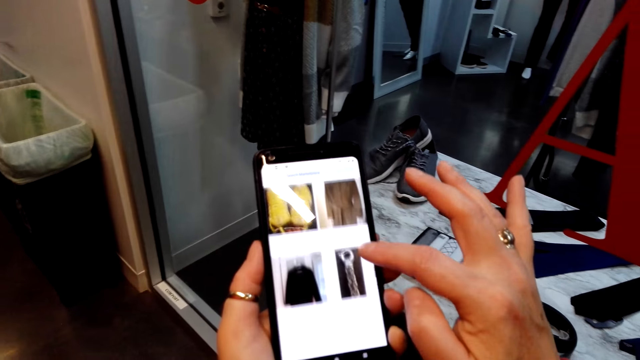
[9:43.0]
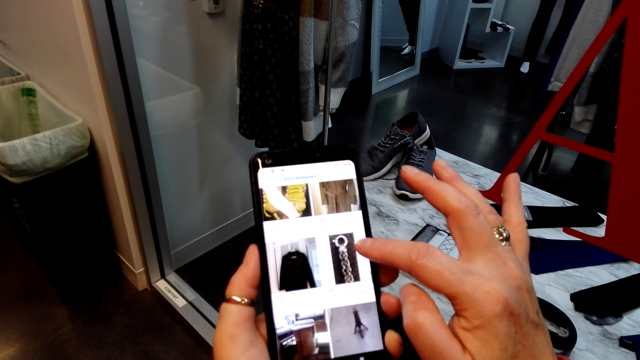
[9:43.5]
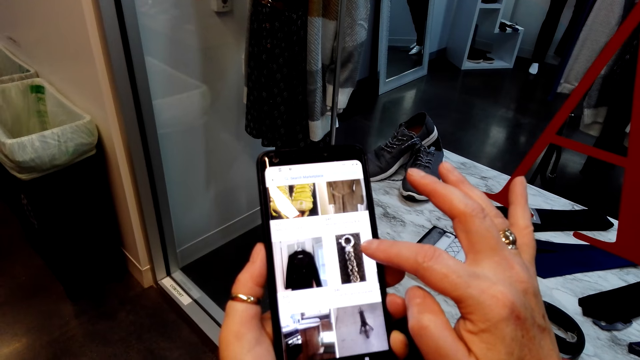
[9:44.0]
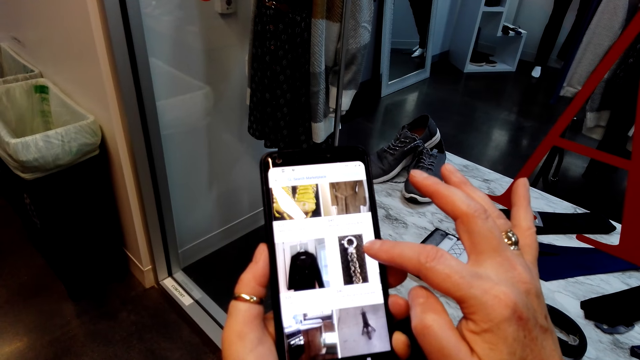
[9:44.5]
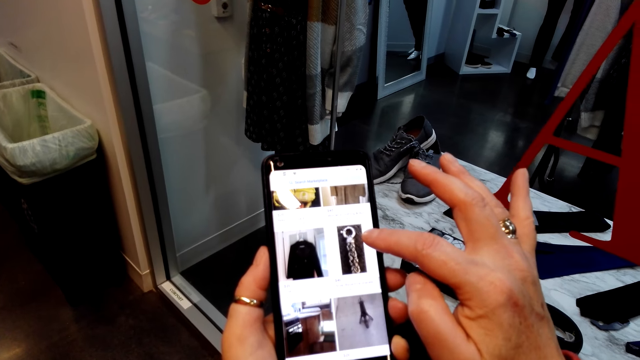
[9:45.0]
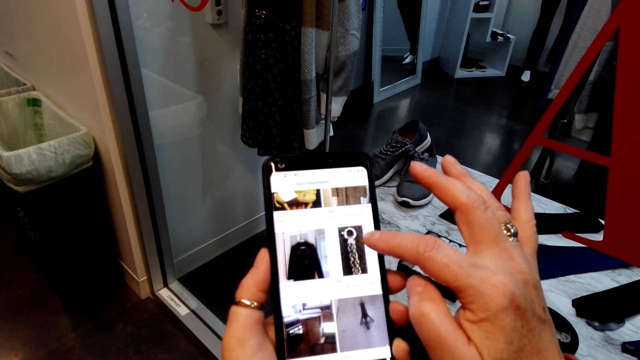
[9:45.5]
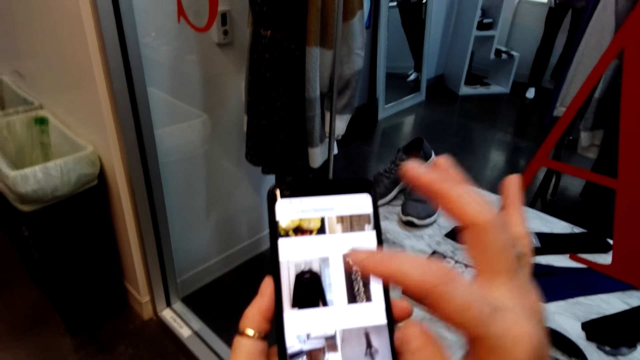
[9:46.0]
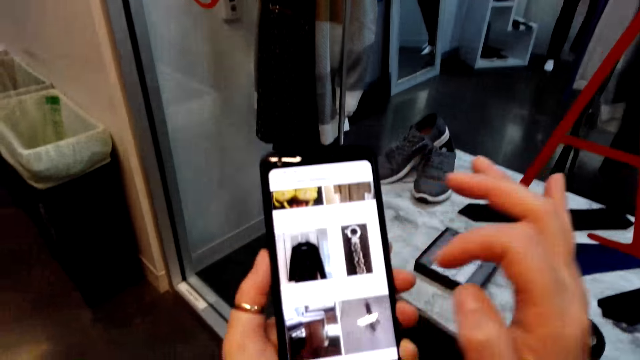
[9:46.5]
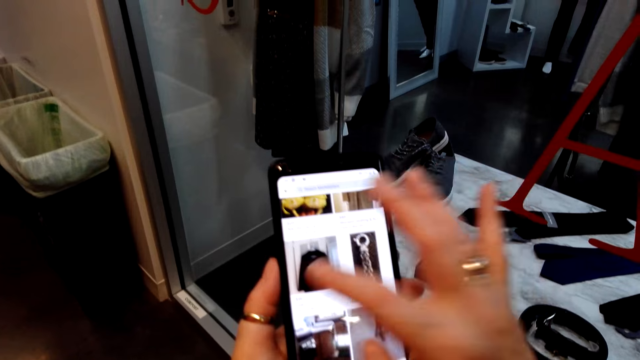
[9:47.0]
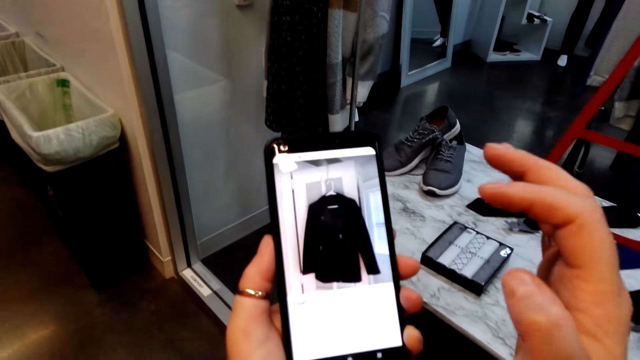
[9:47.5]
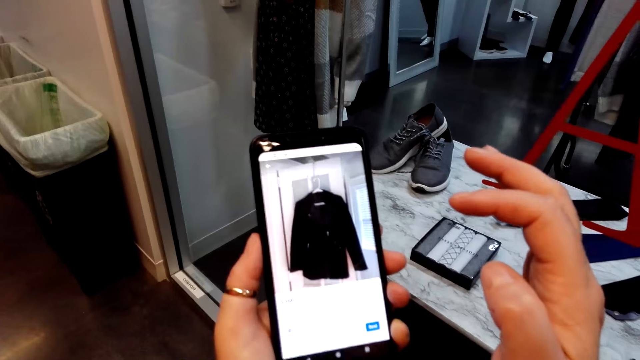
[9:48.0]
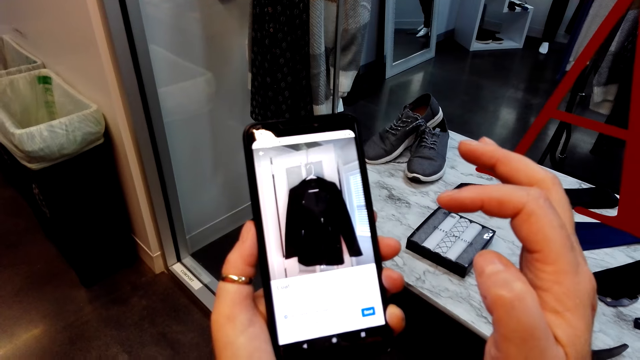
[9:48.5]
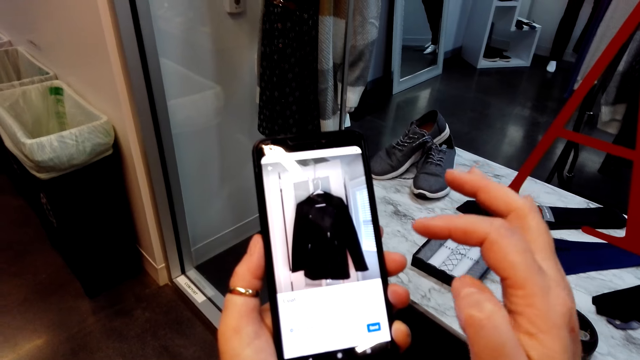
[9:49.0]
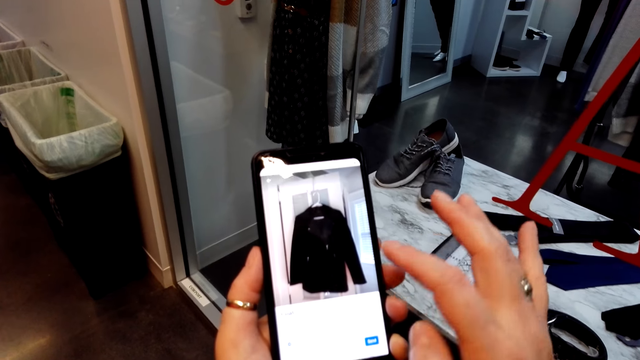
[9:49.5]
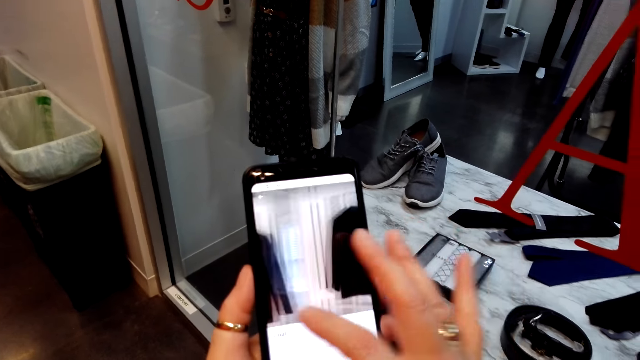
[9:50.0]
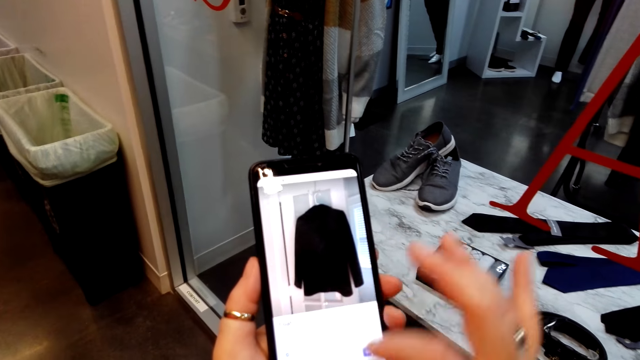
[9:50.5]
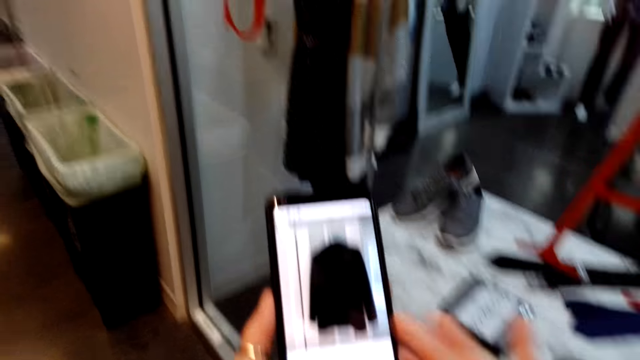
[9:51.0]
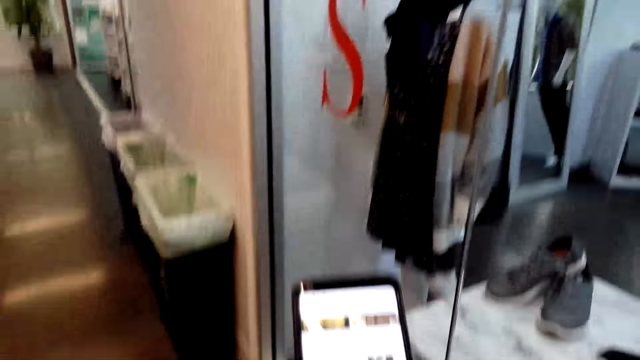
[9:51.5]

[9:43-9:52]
The camera wearer scrolls the phone. They speak to a lady. They stare at the screen and swipe the screen.

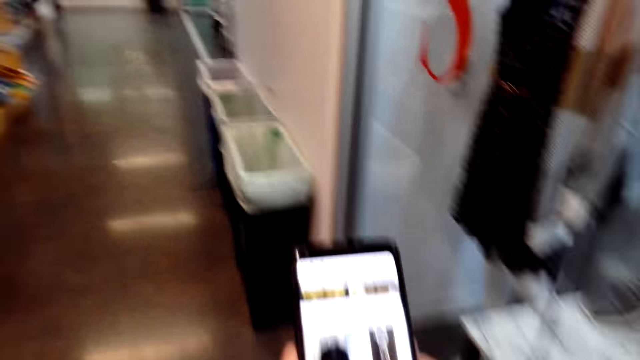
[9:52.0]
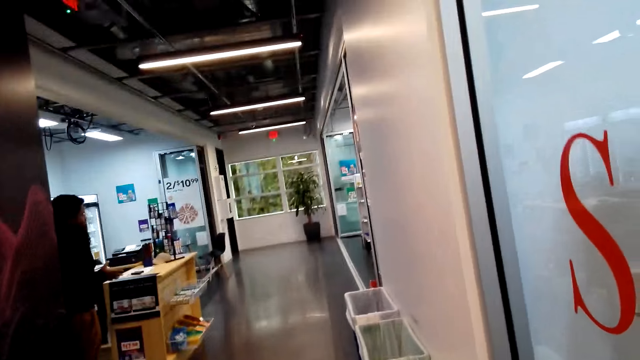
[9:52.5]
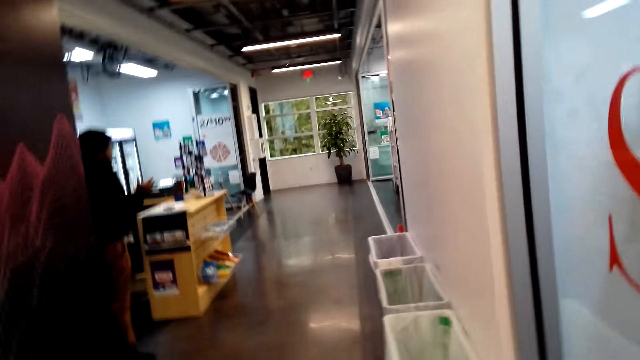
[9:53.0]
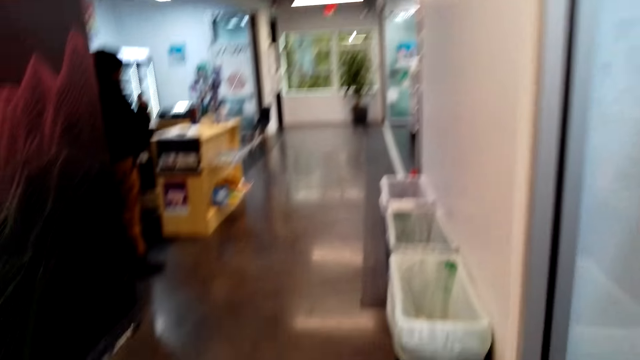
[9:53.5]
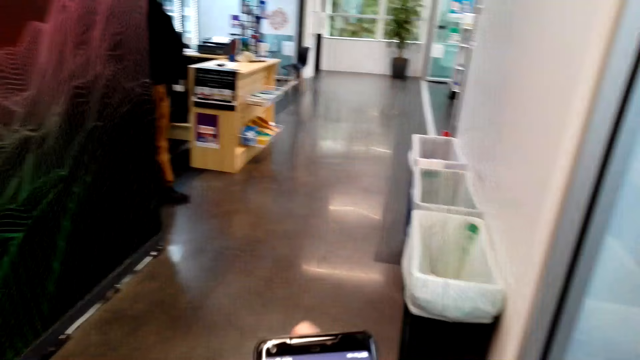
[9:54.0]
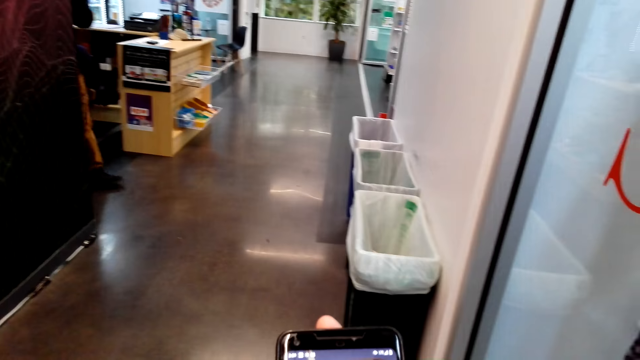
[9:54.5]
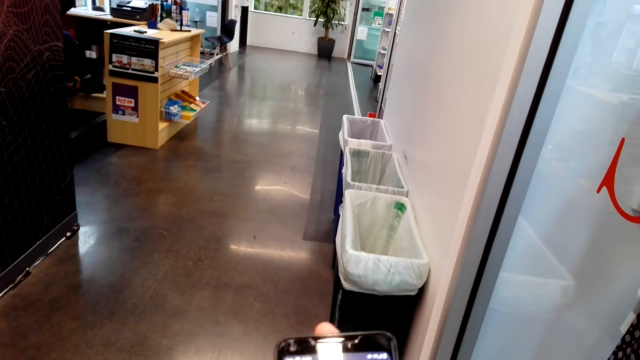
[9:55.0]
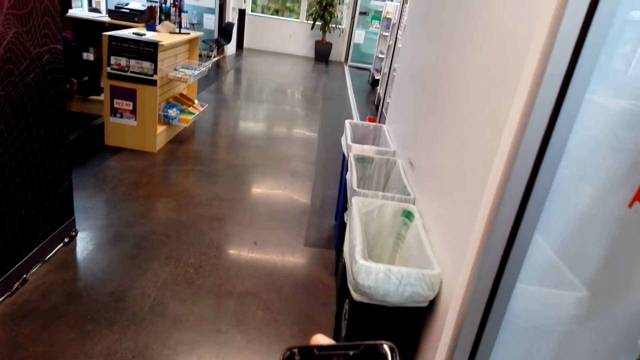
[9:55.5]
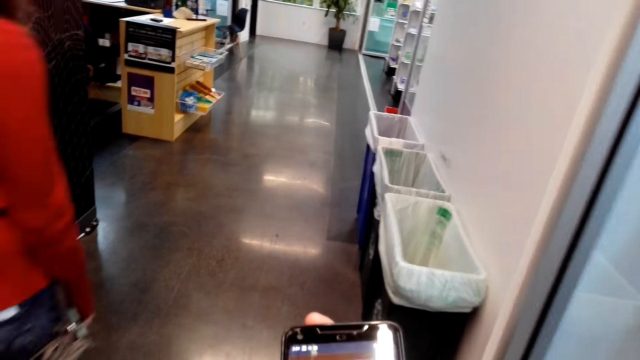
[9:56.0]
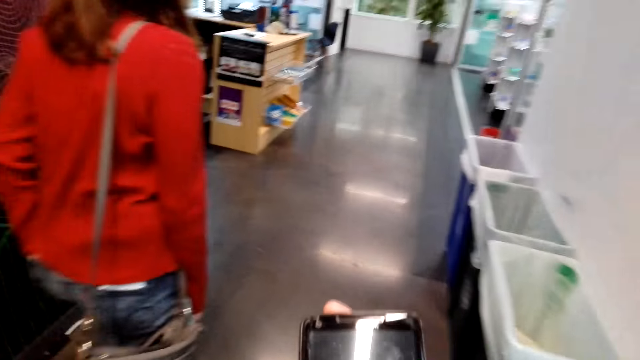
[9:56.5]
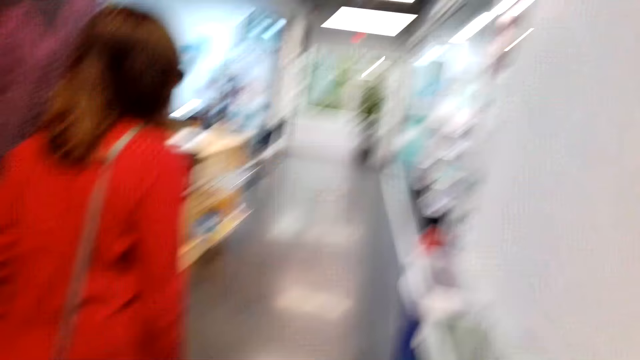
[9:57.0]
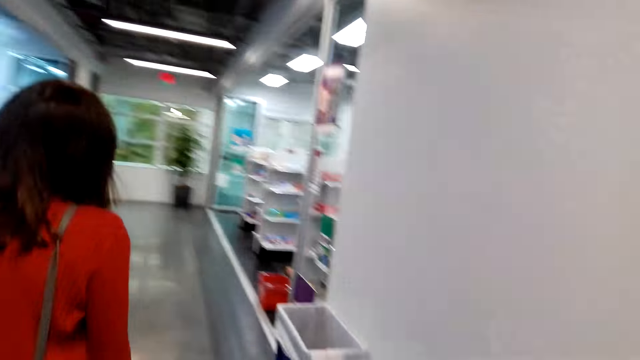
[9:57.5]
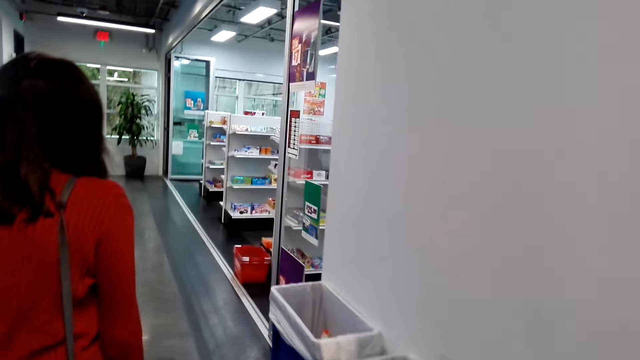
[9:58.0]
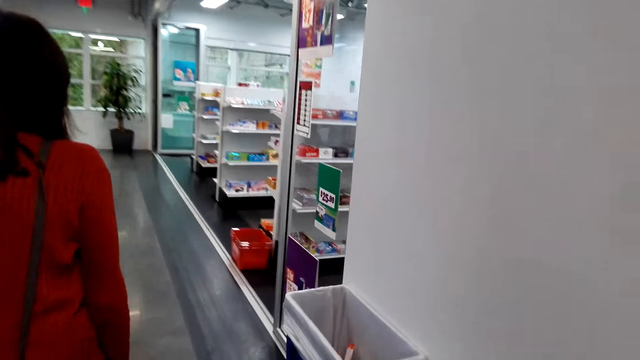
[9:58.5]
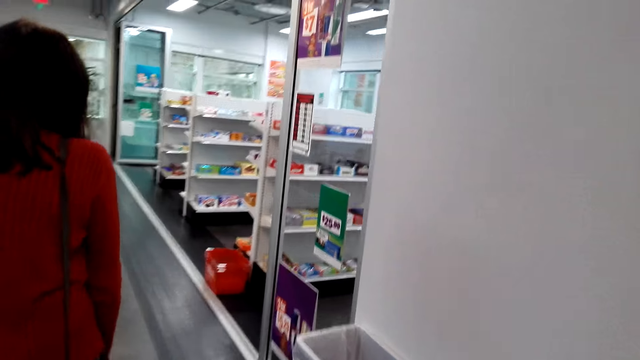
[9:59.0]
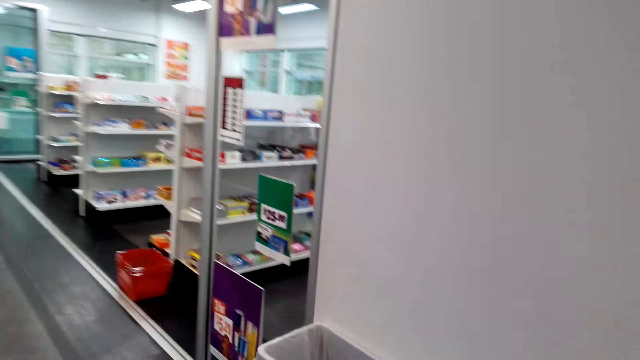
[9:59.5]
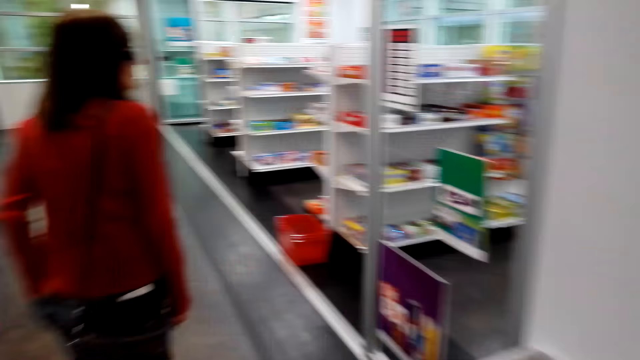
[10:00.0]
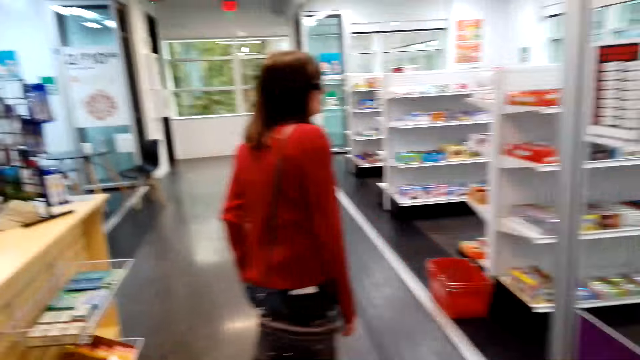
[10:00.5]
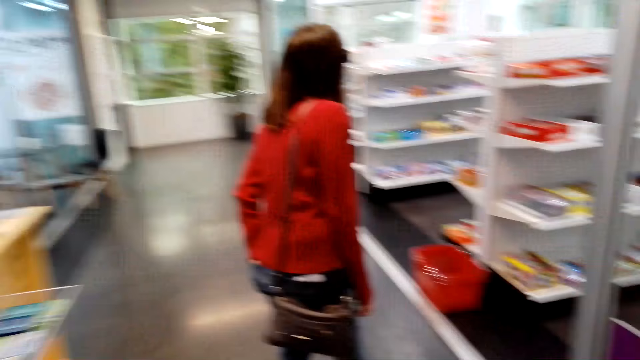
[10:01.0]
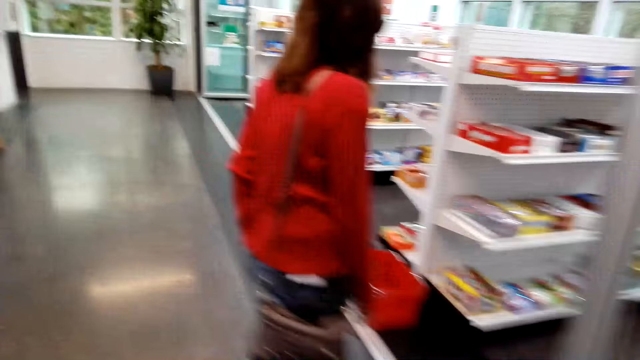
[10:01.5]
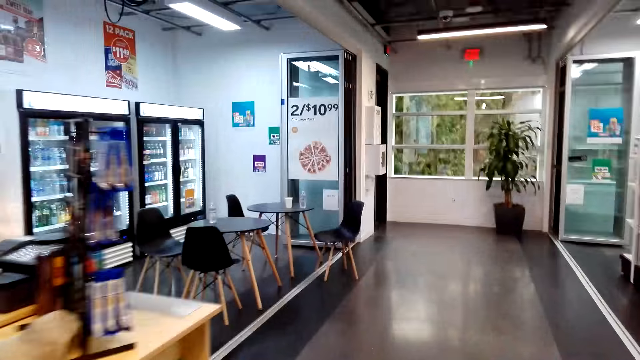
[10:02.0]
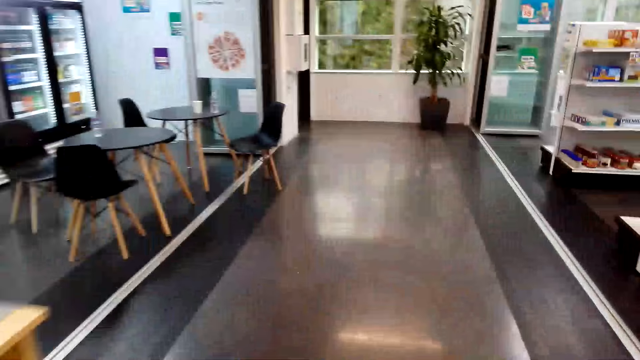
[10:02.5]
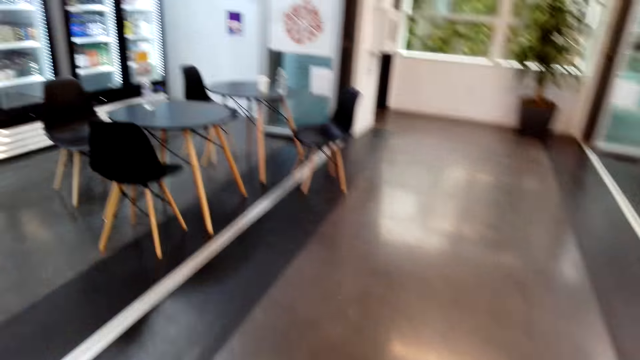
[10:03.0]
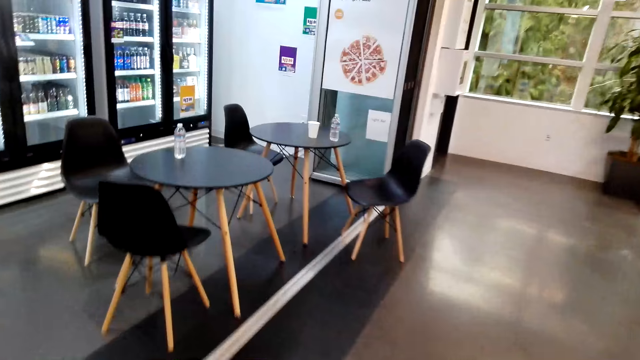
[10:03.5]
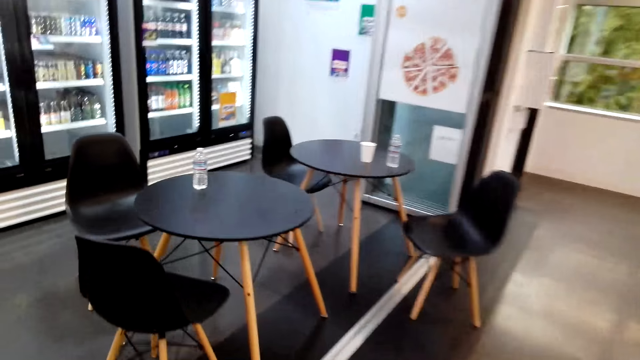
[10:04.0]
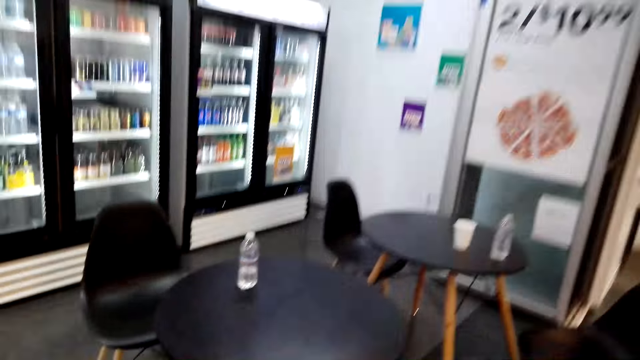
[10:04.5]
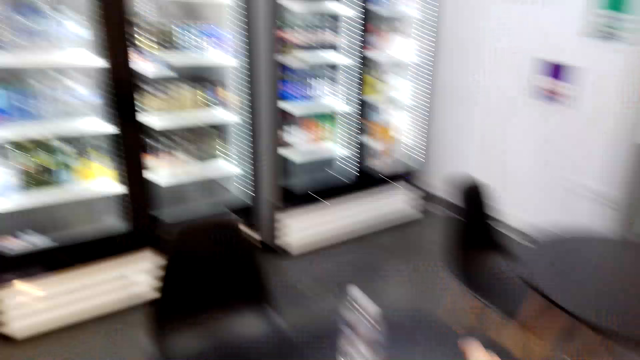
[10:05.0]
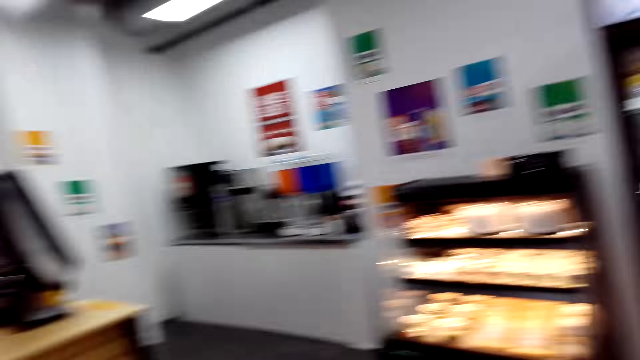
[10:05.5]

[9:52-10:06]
The camera wearer moves around. A man speaks. The man walks. A lady walks in the store. The camera wearer walks in the store. They move around. They walk towards a table.
